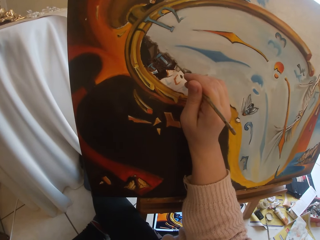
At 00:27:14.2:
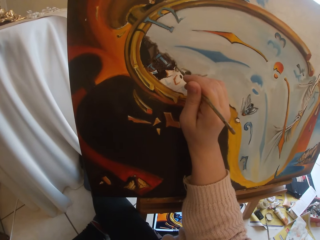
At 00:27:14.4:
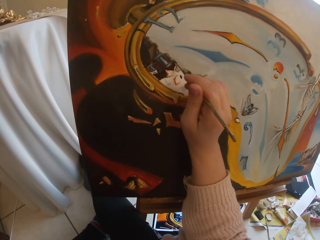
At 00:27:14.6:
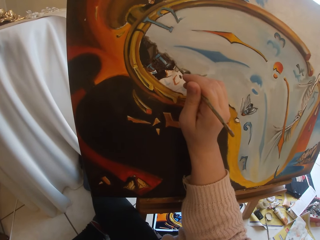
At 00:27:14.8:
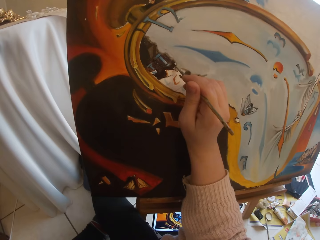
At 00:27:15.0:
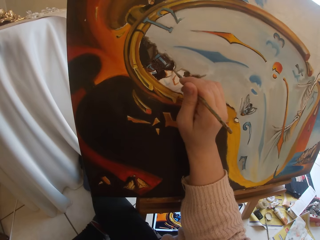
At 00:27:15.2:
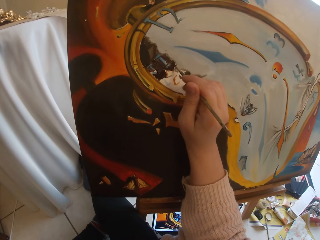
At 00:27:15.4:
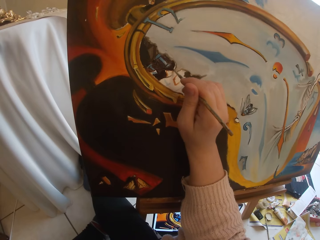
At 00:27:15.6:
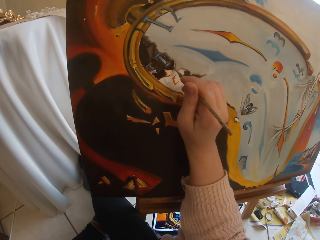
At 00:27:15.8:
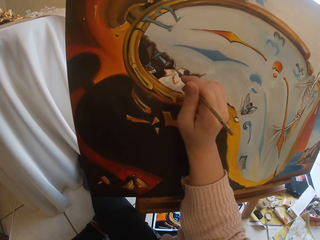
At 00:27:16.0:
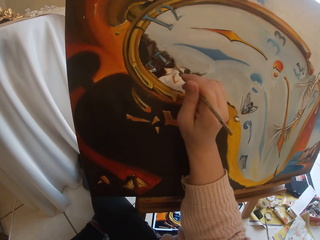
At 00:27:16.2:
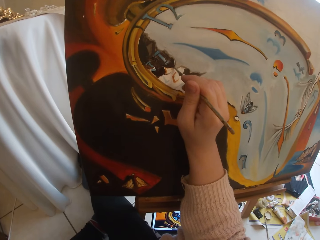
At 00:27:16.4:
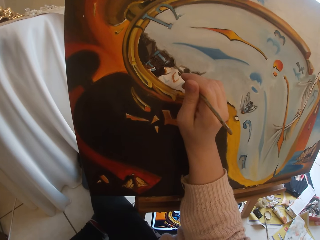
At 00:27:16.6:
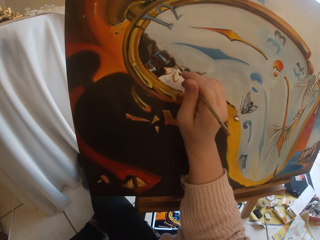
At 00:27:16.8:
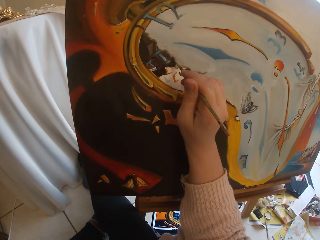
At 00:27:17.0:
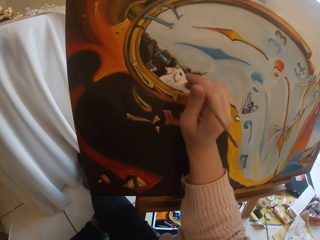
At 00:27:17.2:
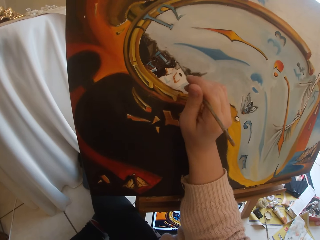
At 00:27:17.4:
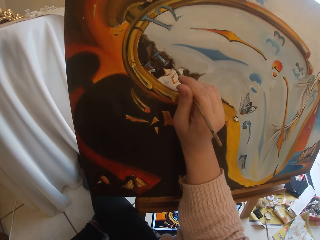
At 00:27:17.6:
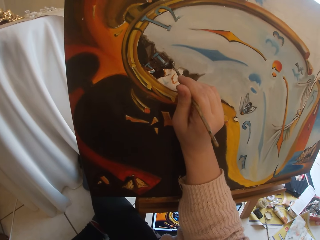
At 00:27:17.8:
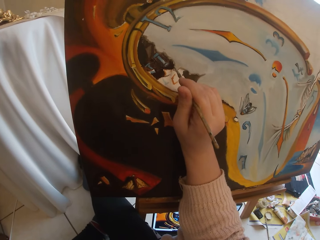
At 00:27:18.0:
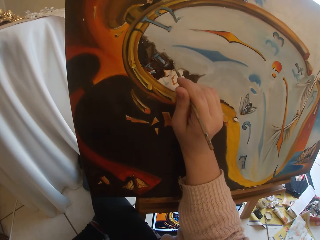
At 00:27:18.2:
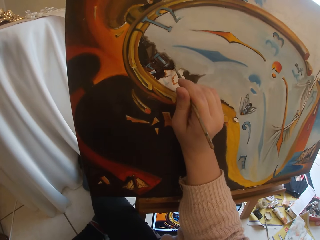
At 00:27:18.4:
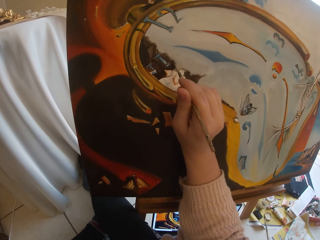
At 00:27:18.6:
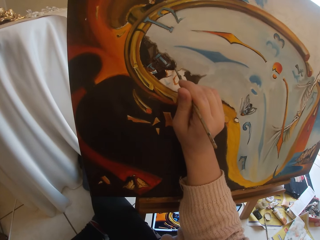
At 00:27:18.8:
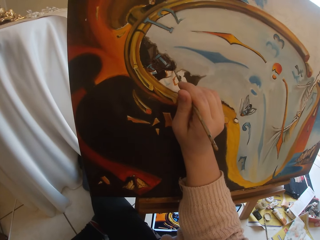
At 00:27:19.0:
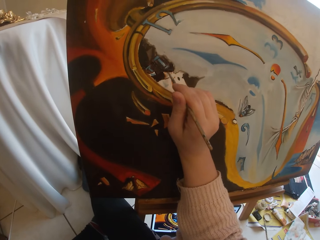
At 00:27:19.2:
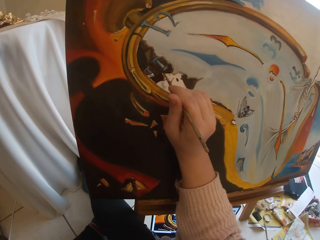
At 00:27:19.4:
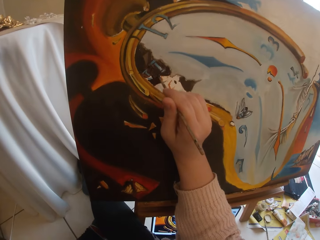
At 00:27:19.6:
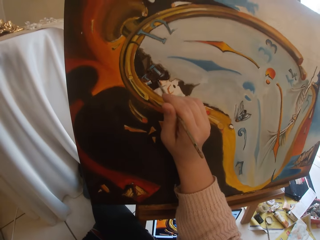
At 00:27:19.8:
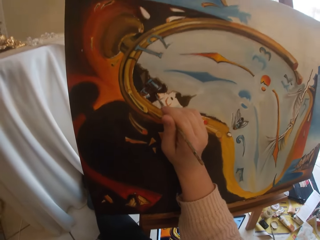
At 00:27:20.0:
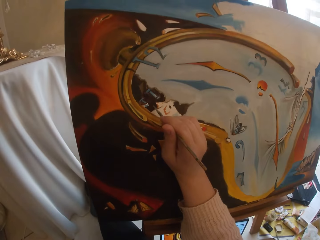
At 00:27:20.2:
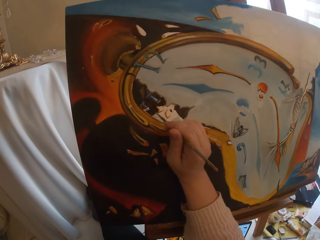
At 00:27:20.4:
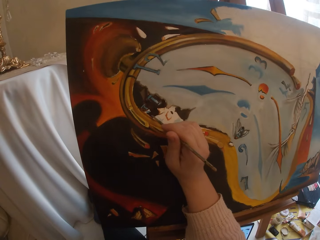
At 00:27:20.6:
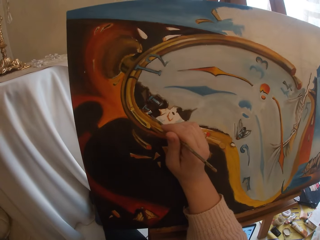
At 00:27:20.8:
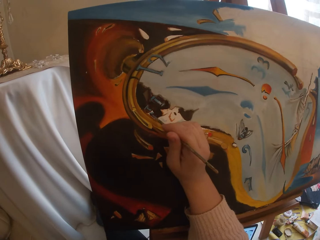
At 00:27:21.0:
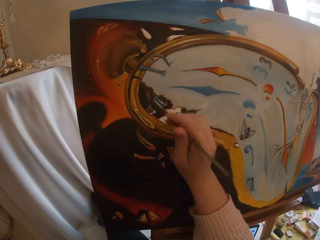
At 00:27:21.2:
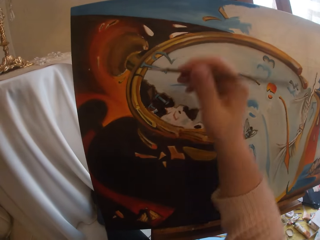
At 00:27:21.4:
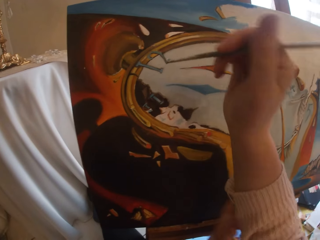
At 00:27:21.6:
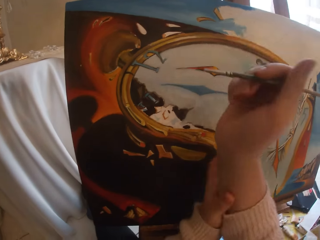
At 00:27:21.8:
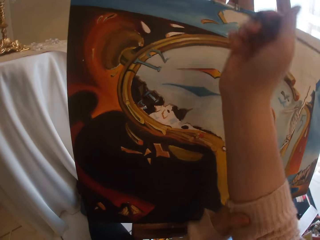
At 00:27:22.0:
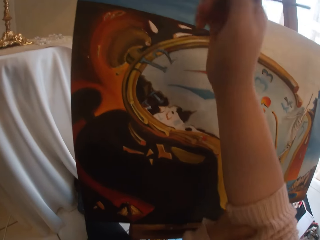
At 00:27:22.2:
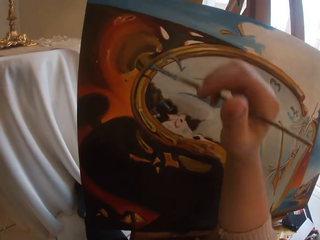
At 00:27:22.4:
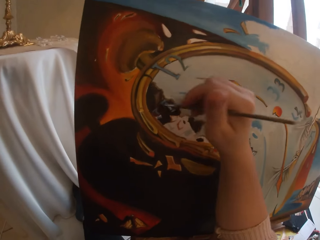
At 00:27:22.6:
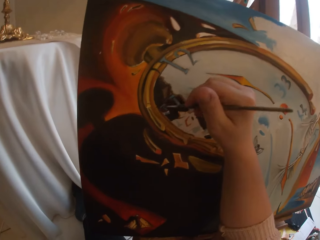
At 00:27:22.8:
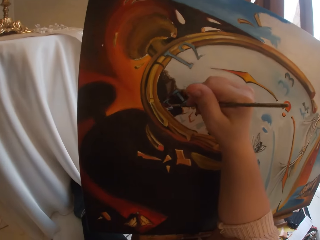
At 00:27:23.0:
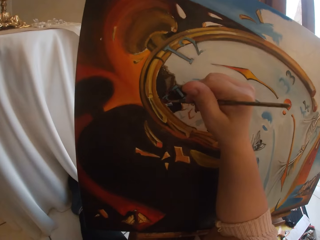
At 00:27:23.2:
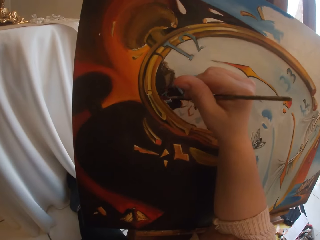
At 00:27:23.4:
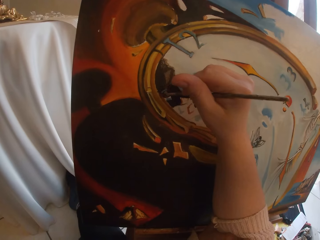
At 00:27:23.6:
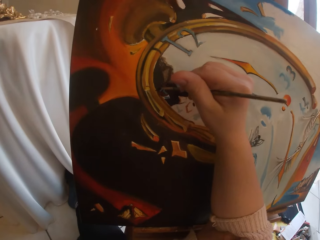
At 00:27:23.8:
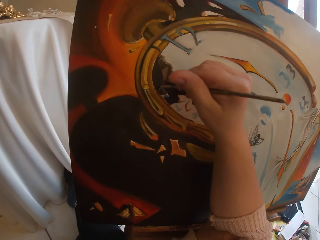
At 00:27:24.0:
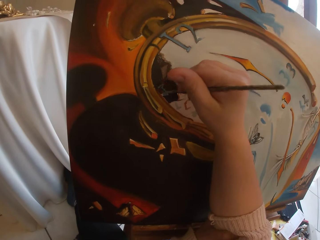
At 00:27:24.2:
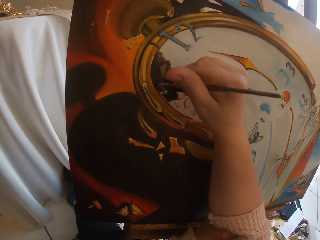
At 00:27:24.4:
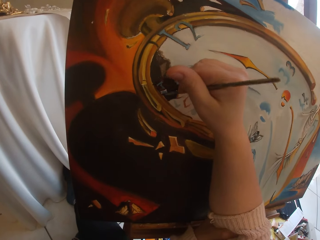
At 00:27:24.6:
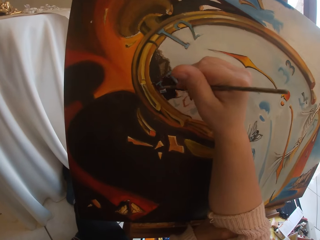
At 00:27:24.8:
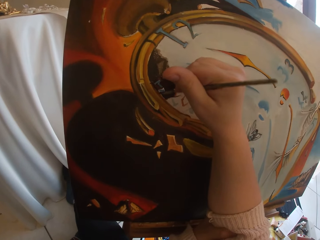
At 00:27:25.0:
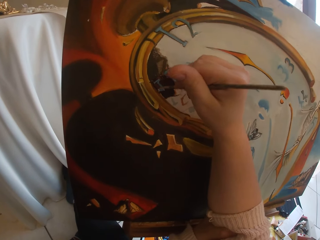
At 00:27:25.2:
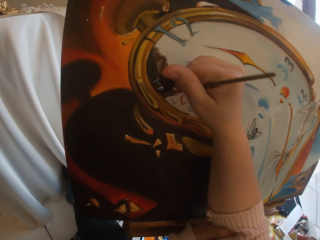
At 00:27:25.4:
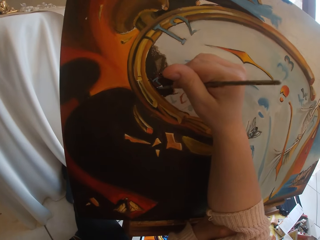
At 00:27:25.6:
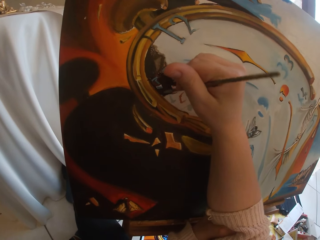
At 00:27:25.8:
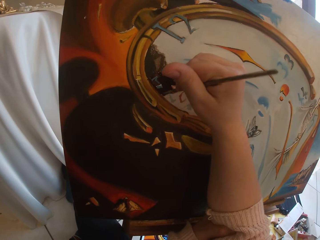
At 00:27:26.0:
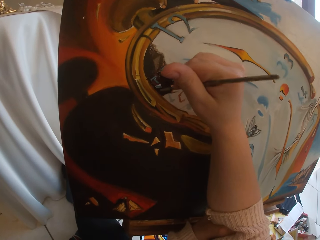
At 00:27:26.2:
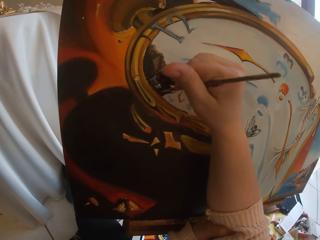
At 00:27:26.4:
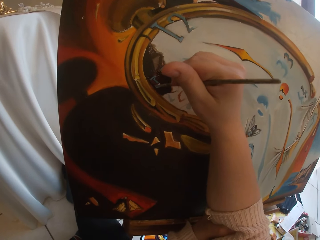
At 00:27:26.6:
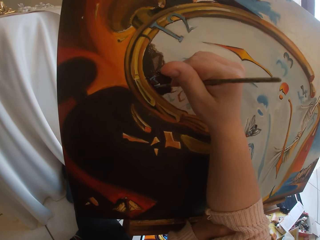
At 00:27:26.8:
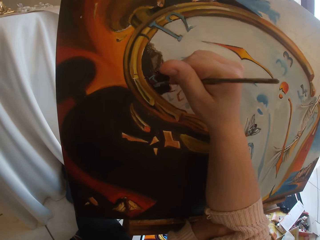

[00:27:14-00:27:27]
The camera wearer stops to paint. She adjusts the right sleeve of her jumper with her left hand. She holds on the right hand together with the sweater sleeve. She paints the picture on a cardboard using the paint brush.

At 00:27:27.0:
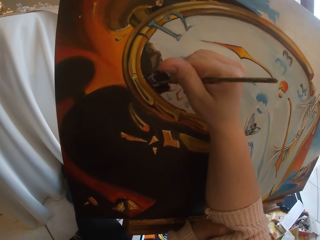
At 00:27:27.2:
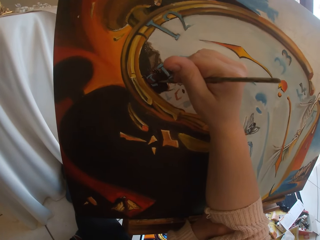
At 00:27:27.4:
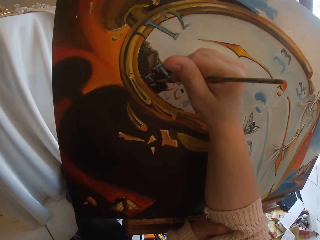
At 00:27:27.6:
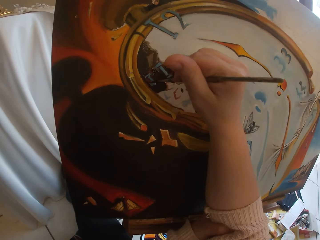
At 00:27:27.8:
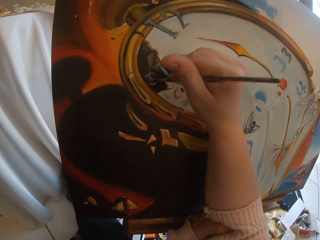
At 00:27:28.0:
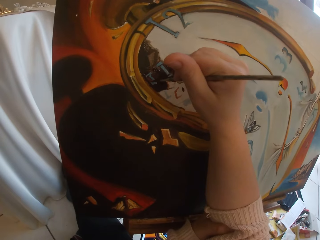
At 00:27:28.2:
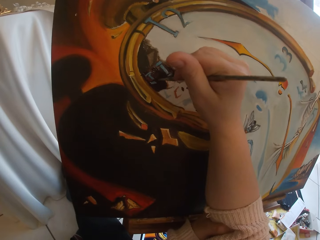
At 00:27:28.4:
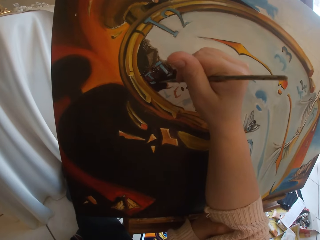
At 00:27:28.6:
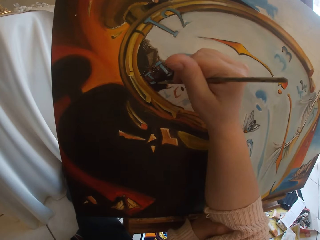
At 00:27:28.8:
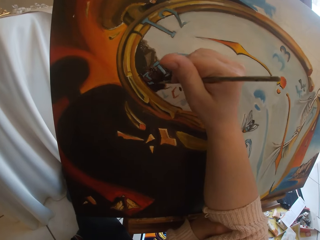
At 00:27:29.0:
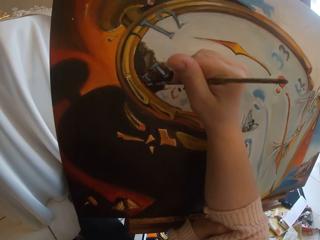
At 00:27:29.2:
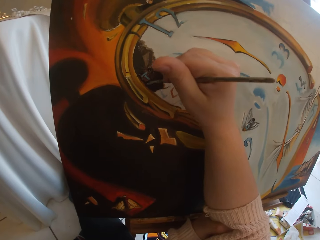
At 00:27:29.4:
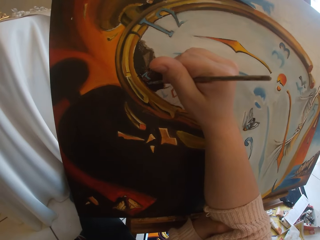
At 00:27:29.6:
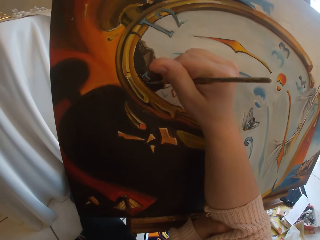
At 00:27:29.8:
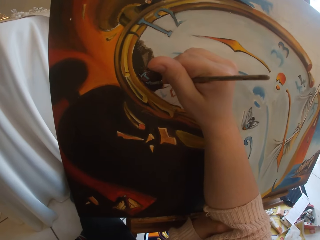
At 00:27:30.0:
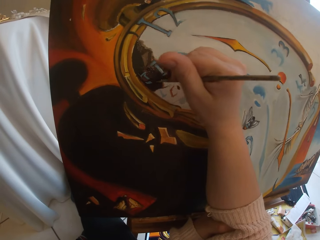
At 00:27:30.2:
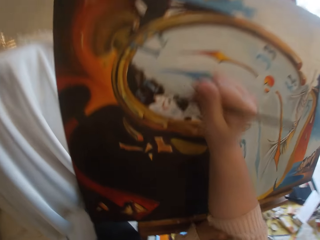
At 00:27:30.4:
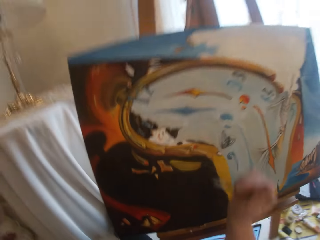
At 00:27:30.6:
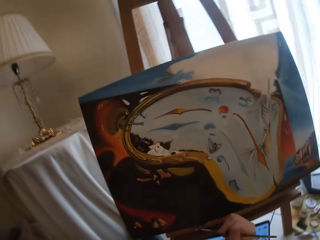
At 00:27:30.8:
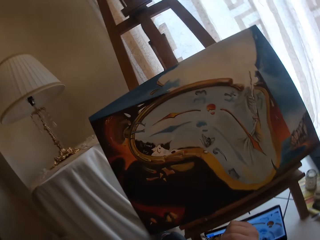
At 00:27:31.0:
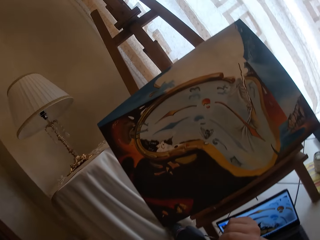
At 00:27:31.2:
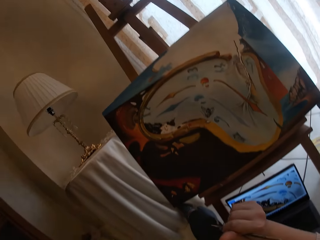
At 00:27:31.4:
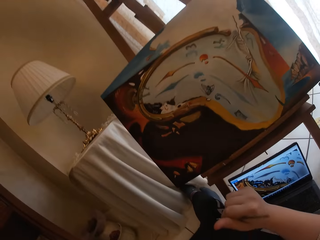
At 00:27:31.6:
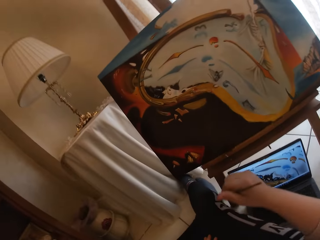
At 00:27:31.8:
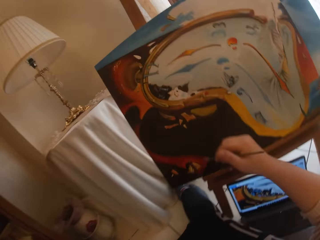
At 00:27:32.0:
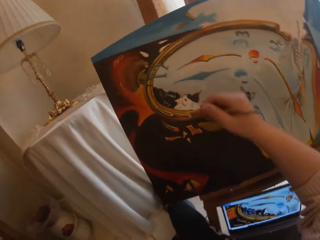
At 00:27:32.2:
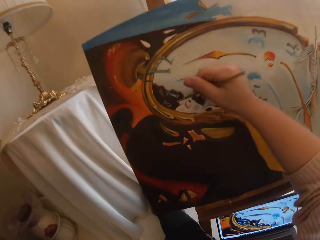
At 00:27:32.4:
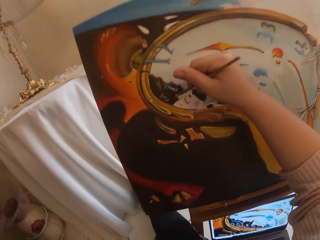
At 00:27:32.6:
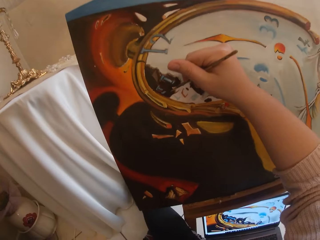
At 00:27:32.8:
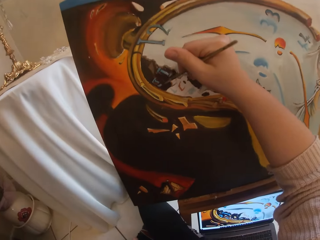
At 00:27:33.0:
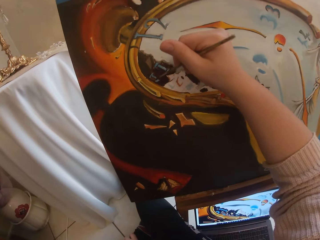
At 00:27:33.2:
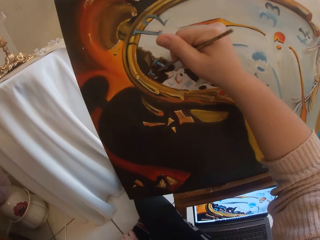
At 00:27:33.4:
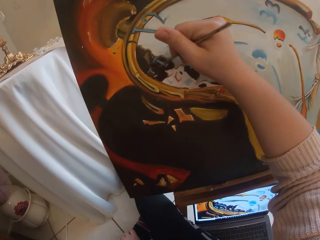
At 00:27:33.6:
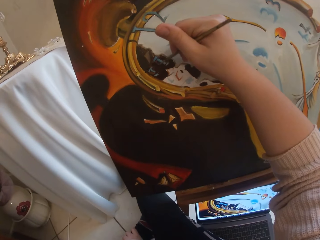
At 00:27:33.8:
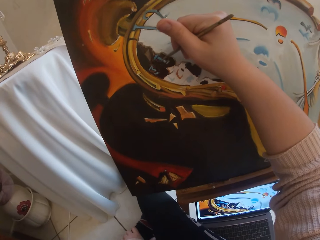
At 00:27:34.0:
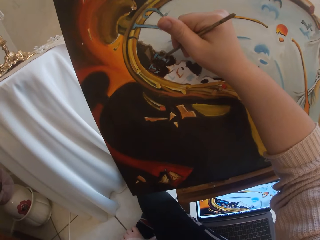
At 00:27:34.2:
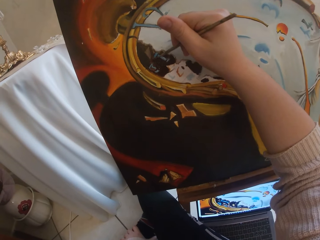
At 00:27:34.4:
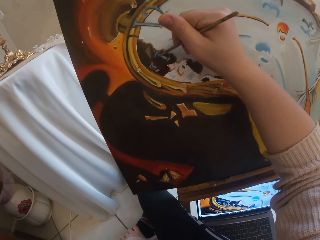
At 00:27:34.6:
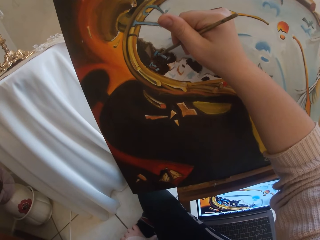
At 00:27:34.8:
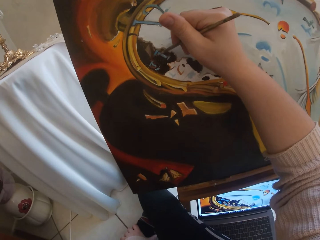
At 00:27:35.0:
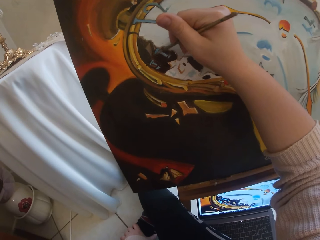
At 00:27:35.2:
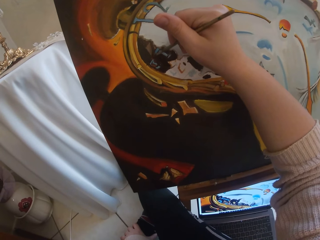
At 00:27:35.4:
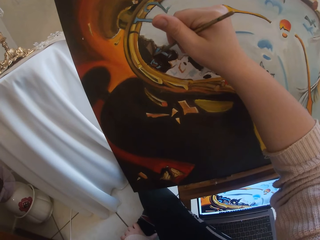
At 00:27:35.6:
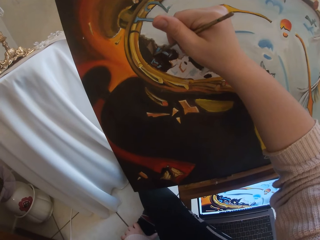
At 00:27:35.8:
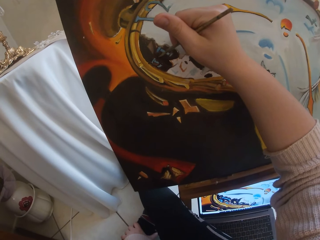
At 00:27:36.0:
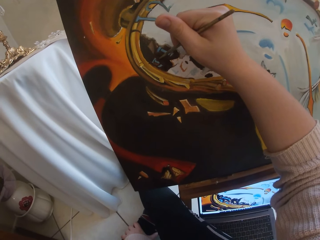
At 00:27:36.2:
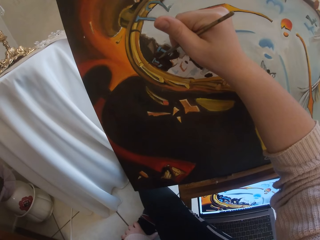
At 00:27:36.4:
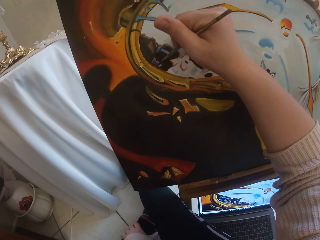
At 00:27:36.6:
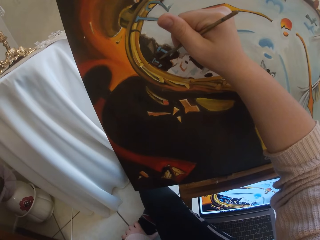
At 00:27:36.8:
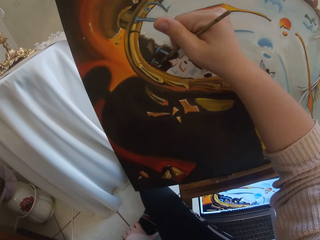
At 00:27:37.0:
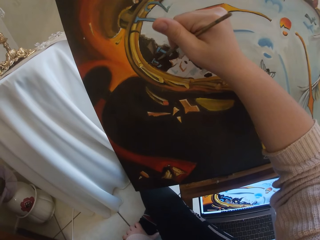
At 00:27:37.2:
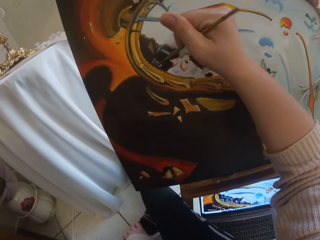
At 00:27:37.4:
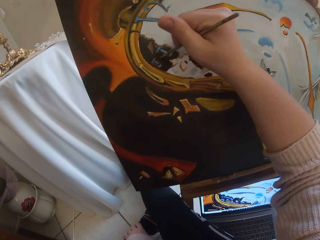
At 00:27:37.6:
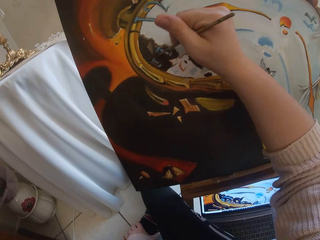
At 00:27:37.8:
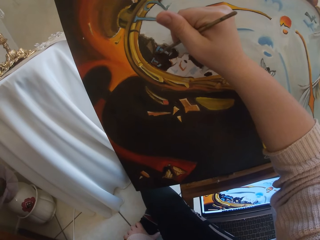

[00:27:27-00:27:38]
The camera wearer takes her hand off the canvas board. She stops to paint. She refers to the referral picture displayed on a laptop screen. She paints the picture on the cardboard using the paint brush.
